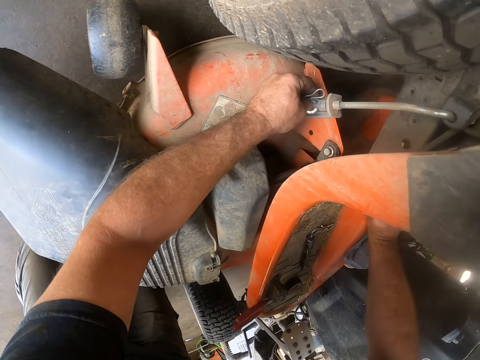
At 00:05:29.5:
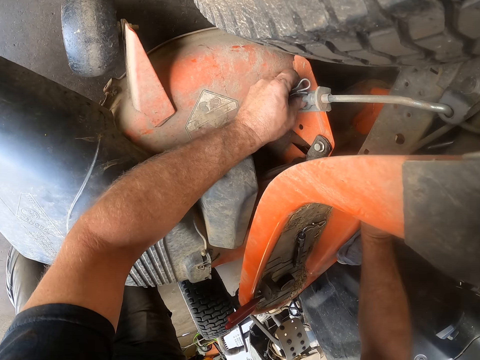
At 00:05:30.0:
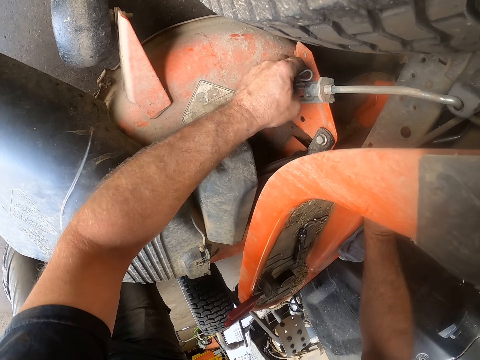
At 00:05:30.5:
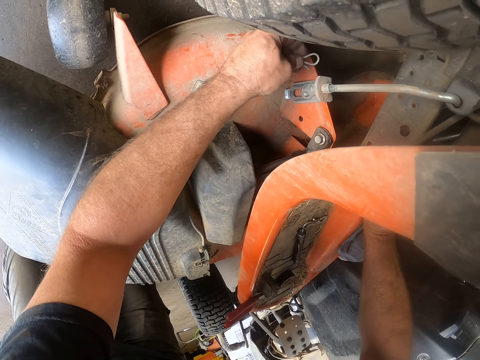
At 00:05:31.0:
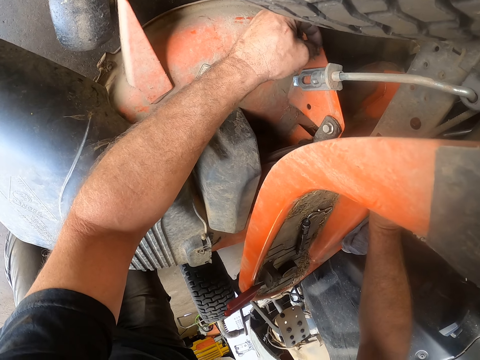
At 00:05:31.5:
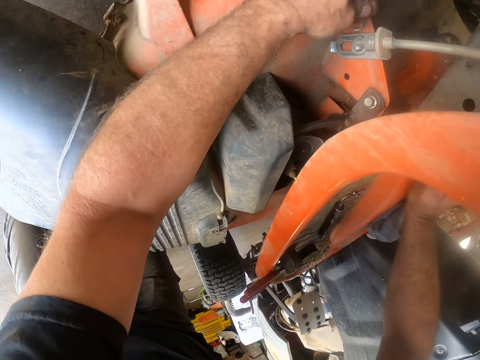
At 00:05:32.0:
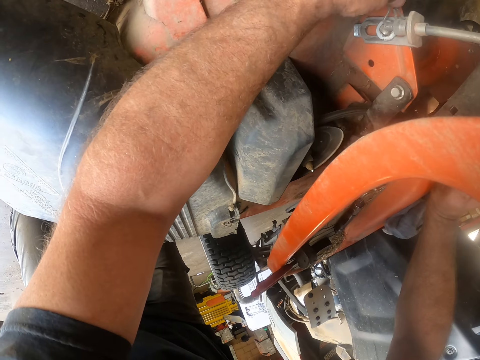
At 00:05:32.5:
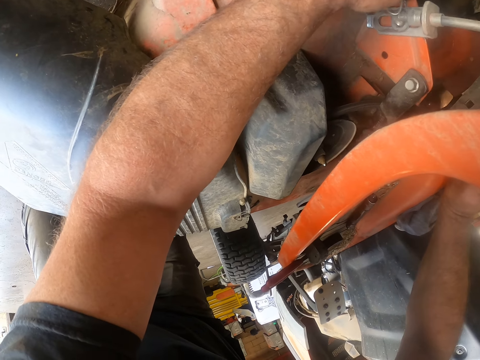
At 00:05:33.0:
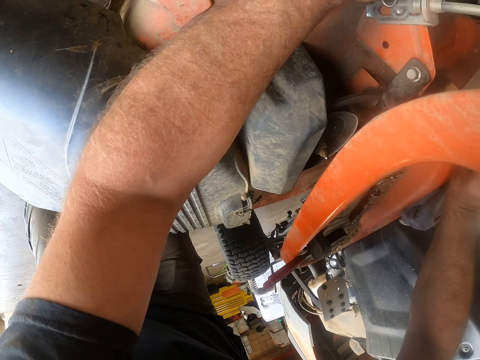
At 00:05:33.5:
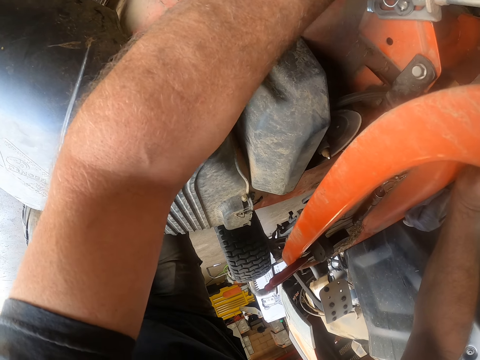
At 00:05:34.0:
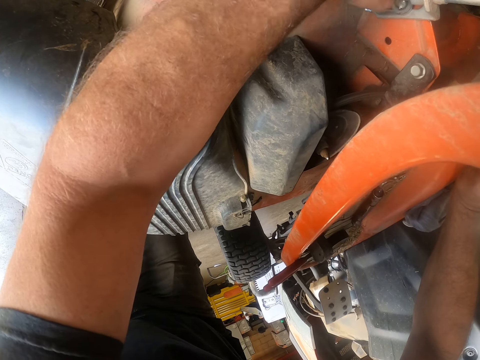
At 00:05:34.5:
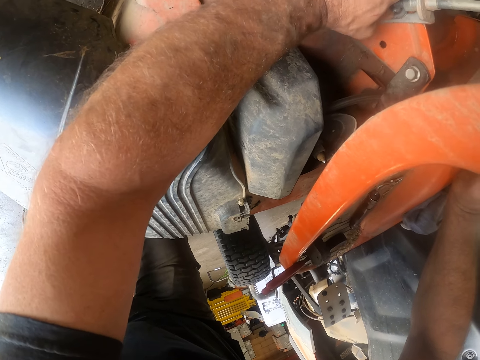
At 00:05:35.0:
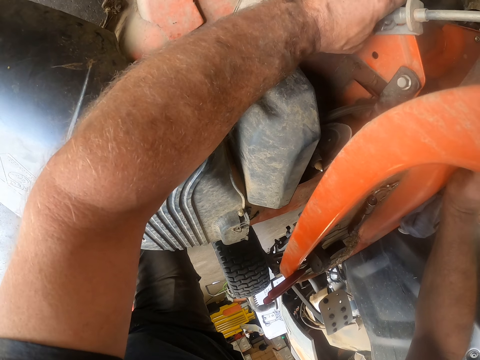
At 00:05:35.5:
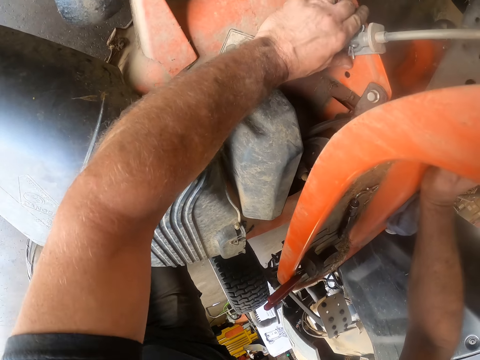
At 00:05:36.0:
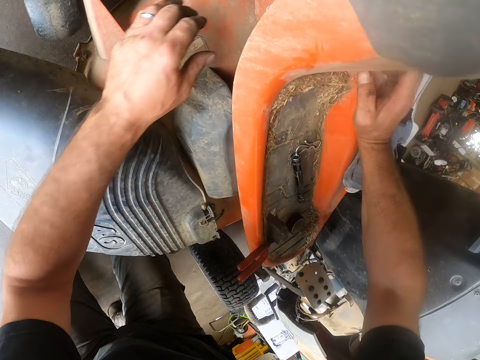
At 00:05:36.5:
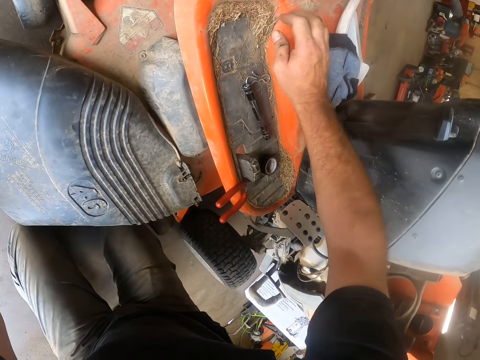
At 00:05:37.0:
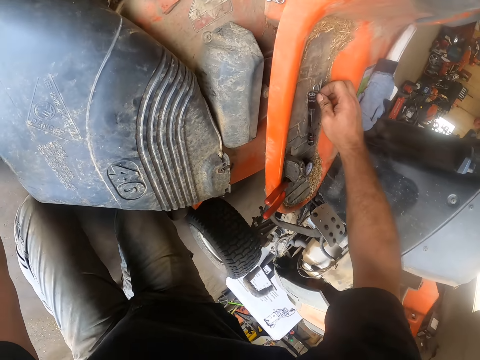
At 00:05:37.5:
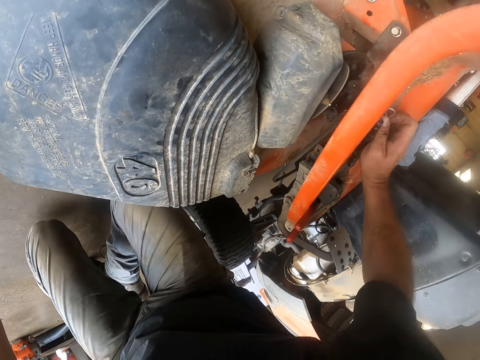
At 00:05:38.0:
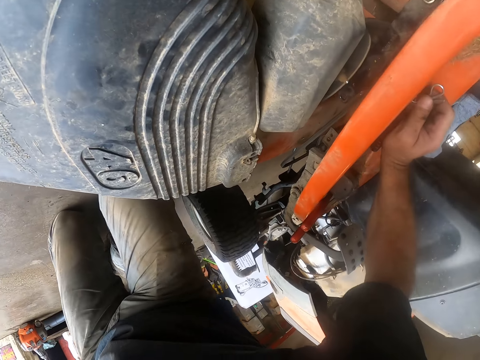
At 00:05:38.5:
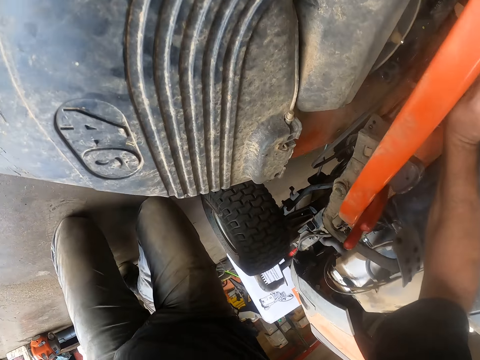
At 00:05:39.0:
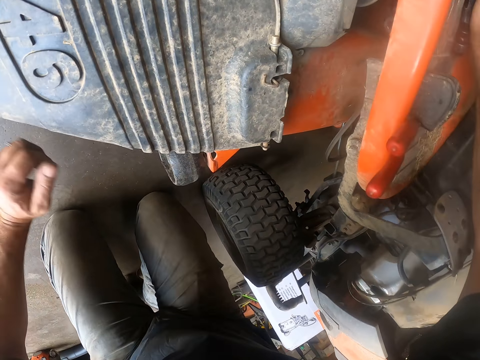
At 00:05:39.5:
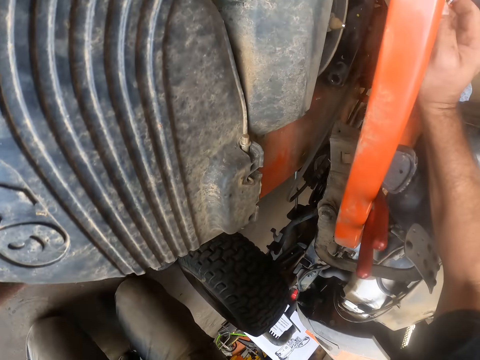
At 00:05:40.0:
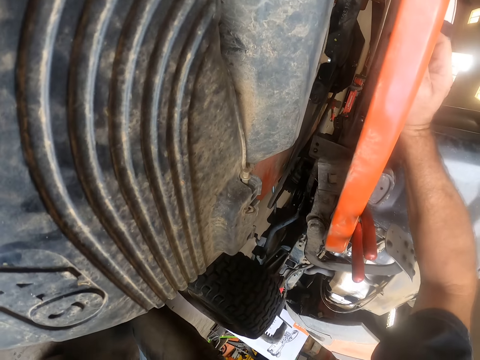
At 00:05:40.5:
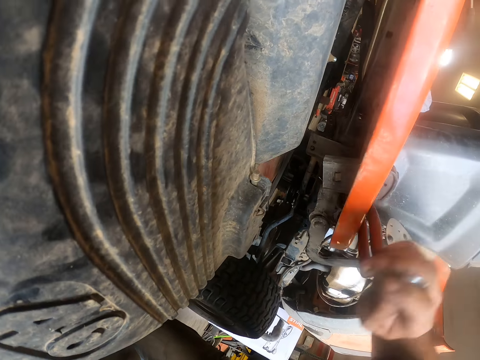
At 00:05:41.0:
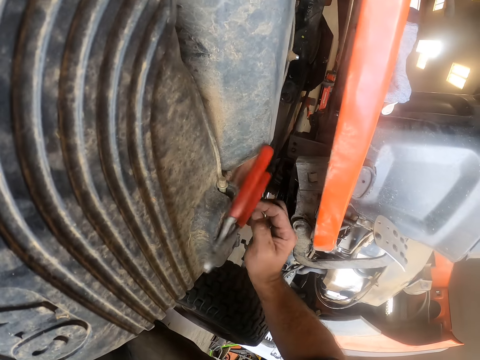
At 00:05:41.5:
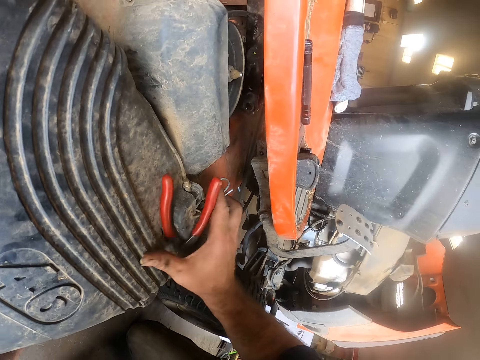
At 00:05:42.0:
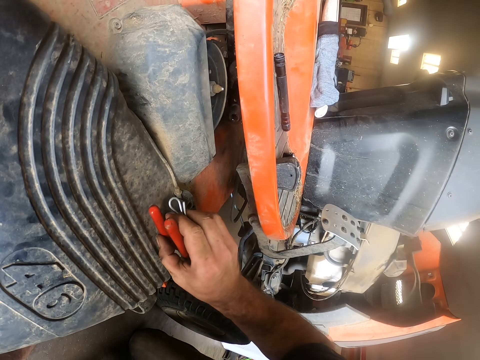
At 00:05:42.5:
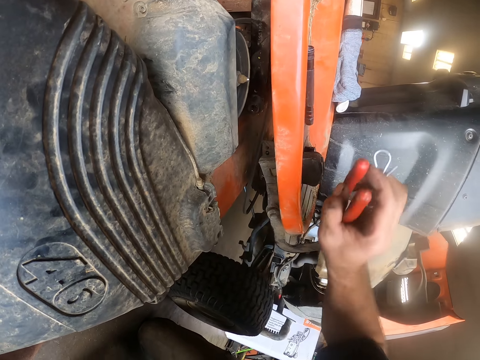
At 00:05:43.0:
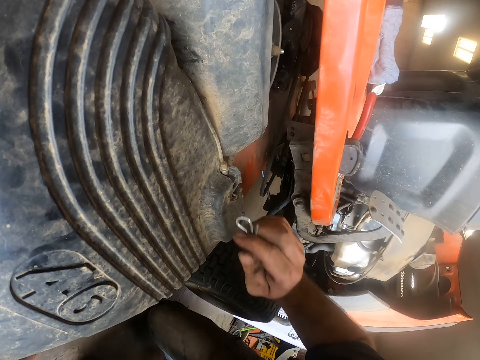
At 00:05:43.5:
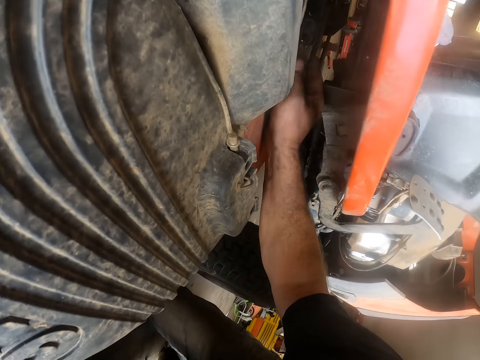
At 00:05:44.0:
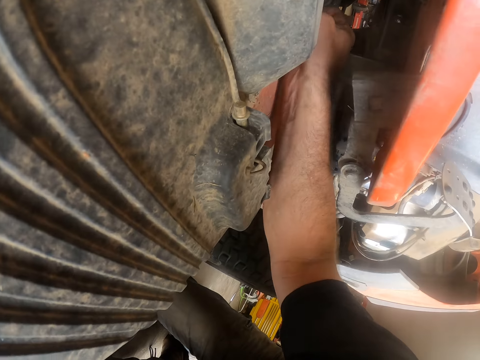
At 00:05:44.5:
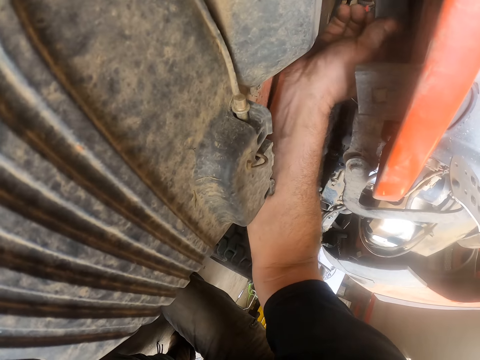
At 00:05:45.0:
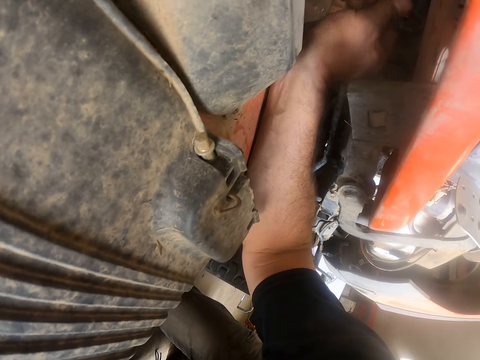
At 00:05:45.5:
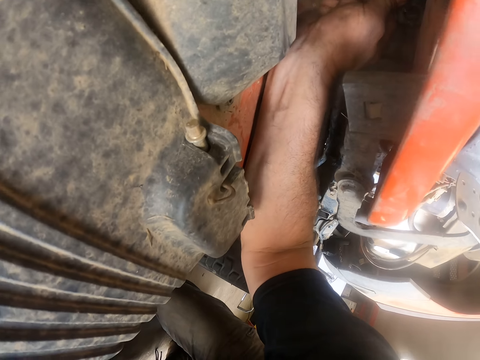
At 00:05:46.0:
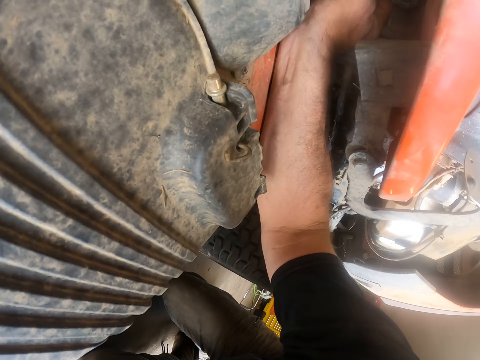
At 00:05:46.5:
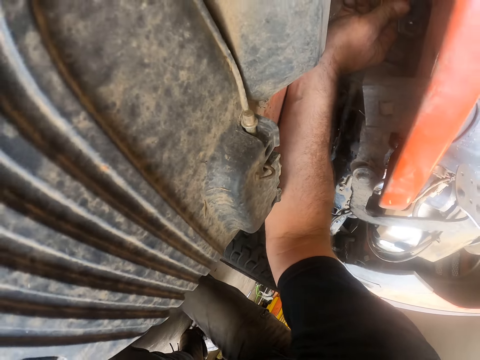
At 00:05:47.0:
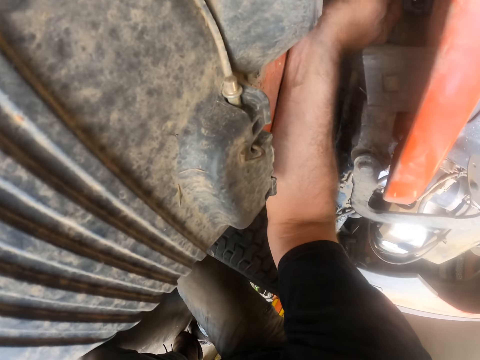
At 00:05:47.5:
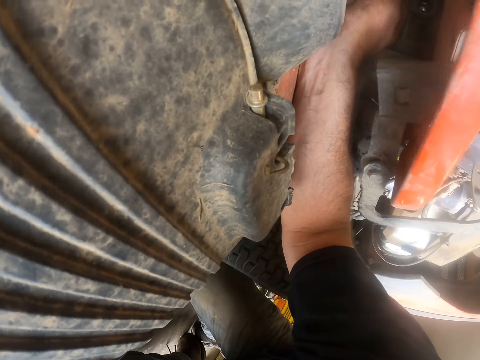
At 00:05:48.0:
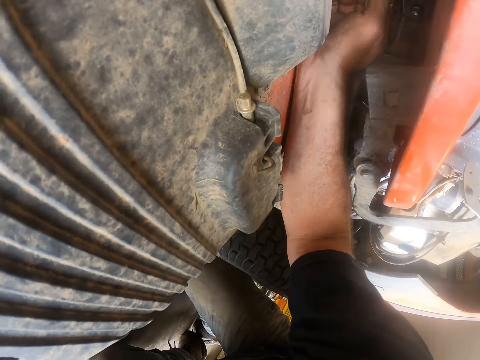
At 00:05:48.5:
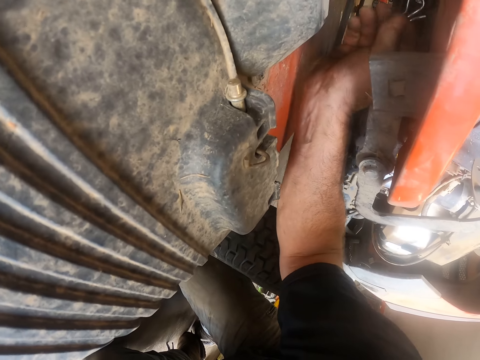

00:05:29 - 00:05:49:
The camera wearer fixes the washer and clip to the cord. They put the clip on the transmission. They swing a hand. They pick up the metallic clip. They move the leg. They swing a hand. They touch something. They swing a hand. They pick up pliers. They swing a hand. They drop the clip. They swing a hand. They drop the pliers. They put the clip on something. They swing a hand. They fix the clip to the vehicle.

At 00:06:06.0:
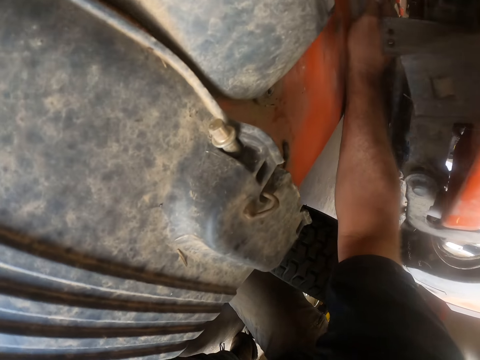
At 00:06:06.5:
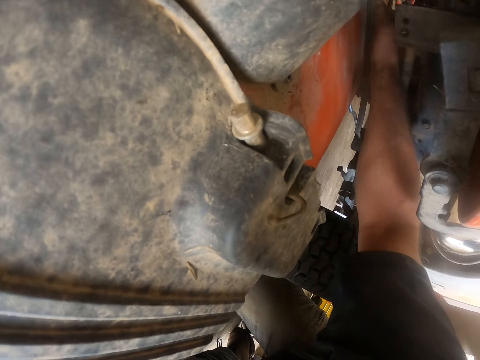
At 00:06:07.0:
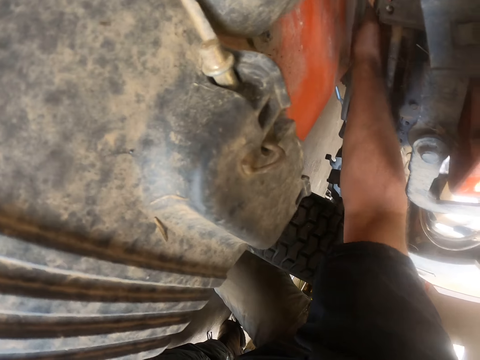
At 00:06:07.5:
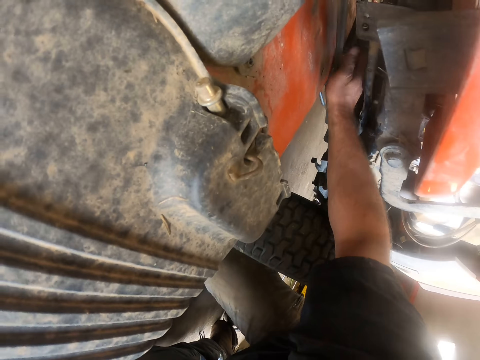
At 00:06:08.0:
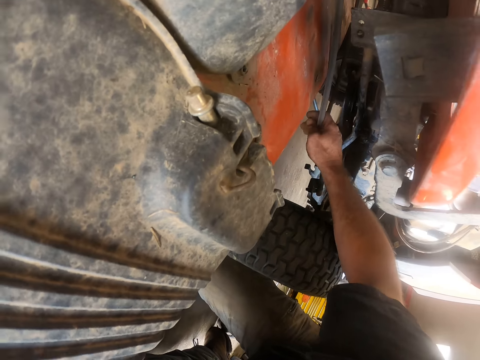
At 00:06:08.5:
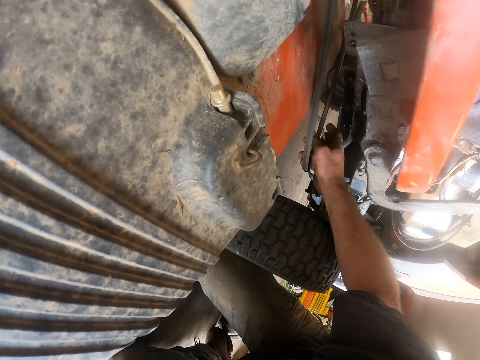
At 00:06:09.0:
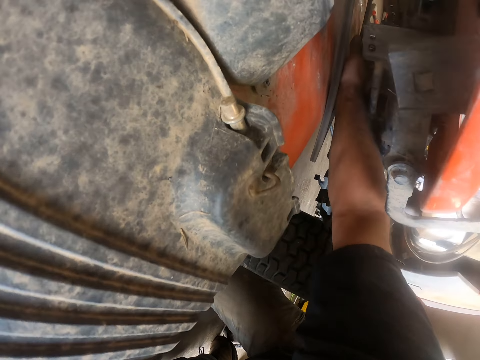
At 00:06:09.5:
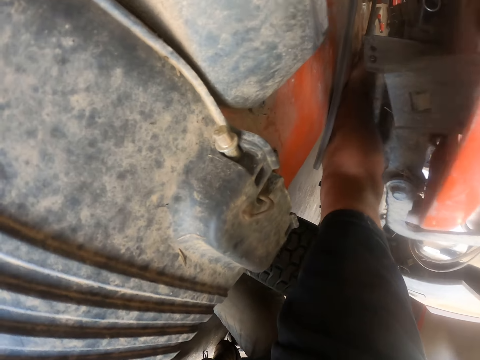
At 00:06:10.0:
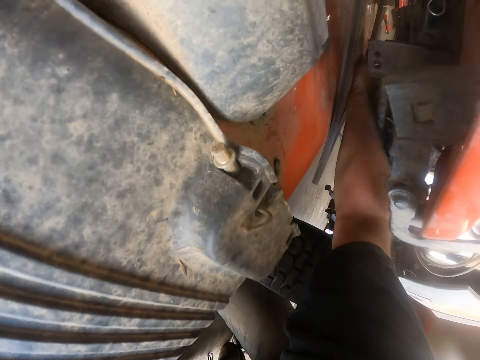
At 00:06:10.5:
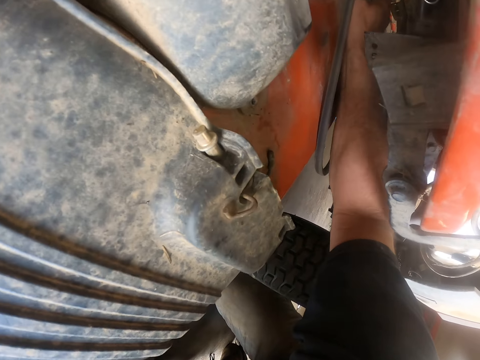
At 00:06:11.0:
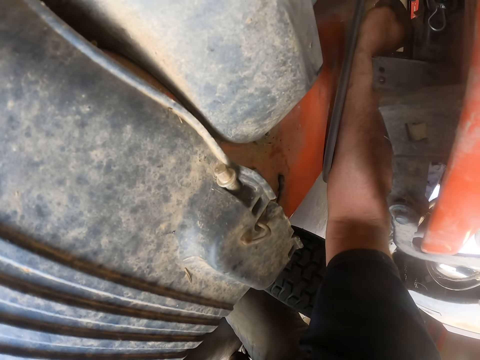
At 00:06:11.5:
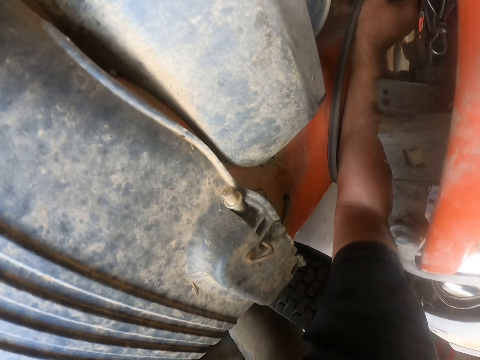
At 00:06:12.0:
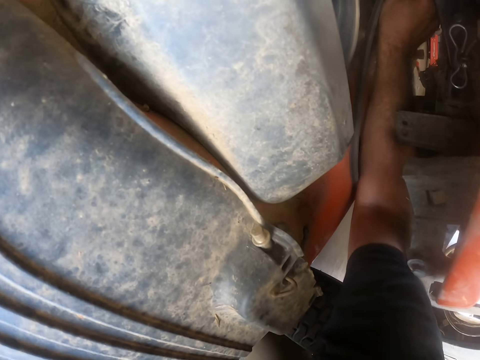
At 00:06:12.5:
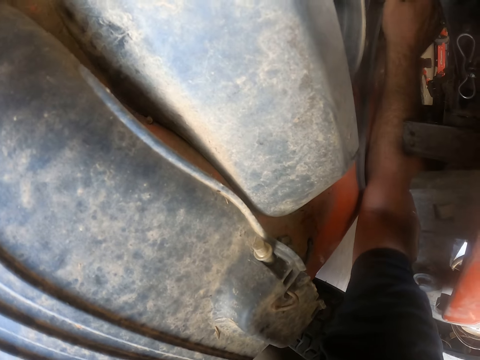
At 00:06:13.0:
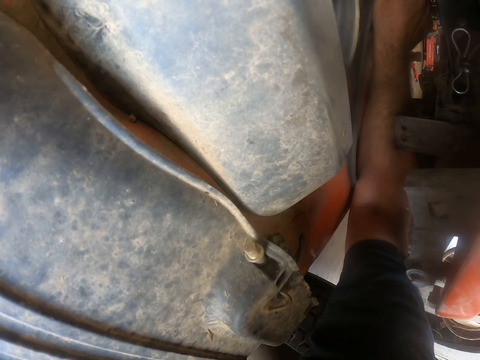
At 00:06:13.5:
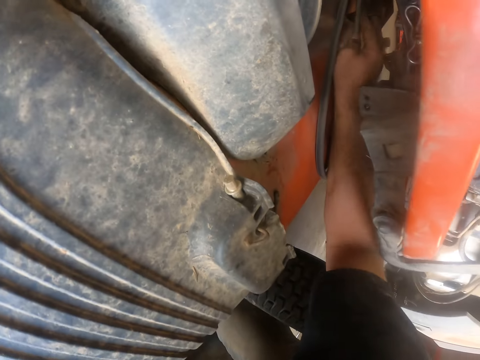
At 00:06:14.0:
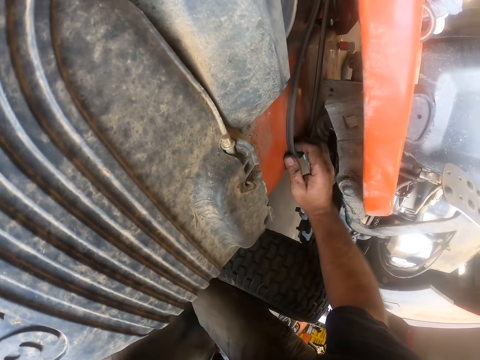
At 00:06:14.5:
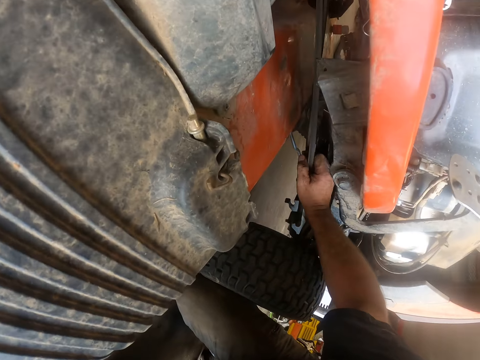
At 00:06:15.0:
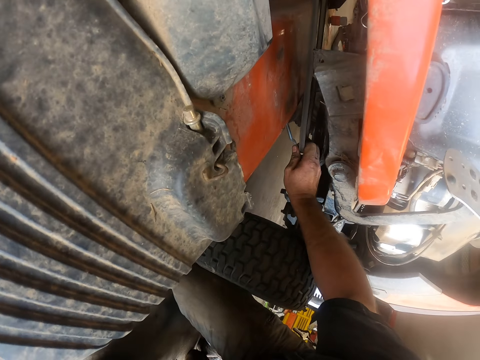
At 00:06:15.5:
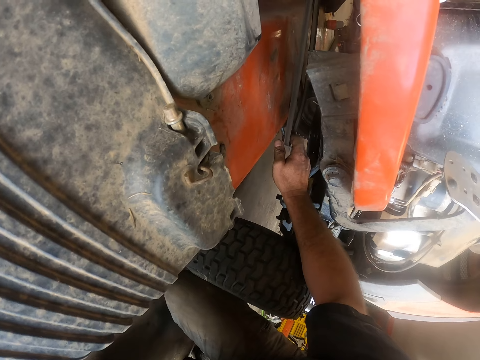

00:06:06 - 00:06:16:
The camera wearer moves a hand on the deck. They pull the belt. They touch the deck belt drive. They move a hand on the deck. They touch the deck belt drive. They move a hand on the deck. They touch the deck drive belt.
